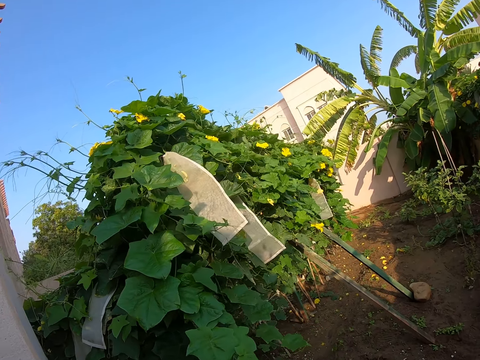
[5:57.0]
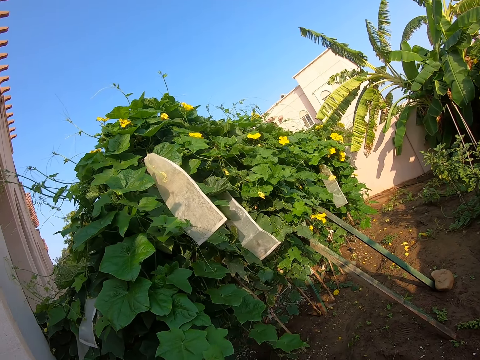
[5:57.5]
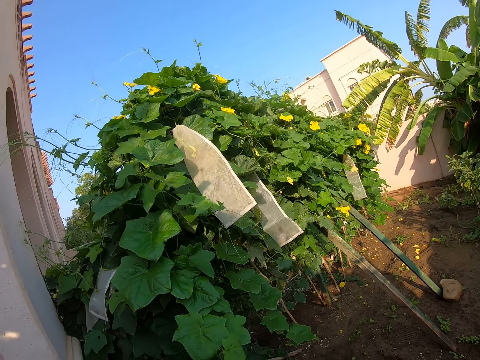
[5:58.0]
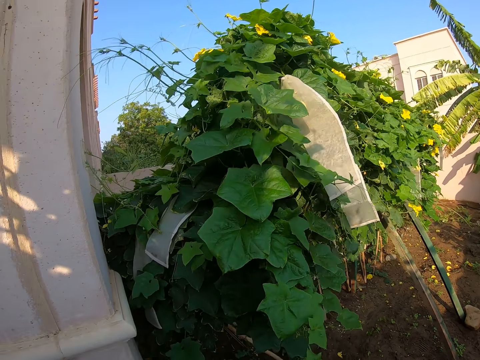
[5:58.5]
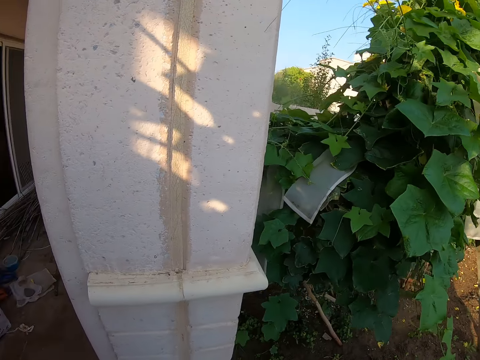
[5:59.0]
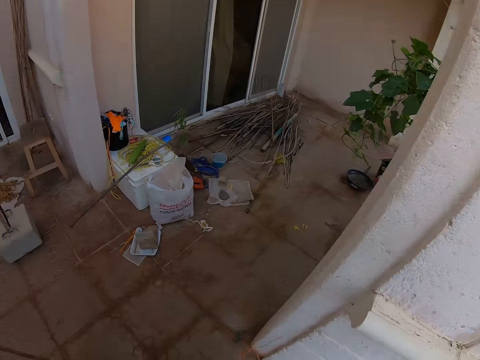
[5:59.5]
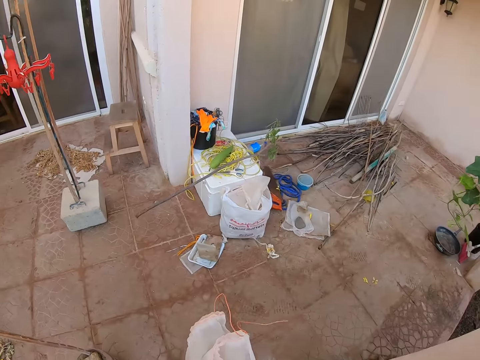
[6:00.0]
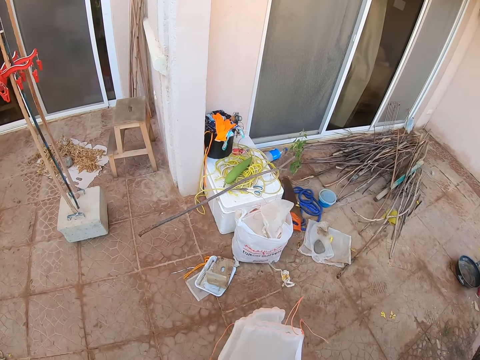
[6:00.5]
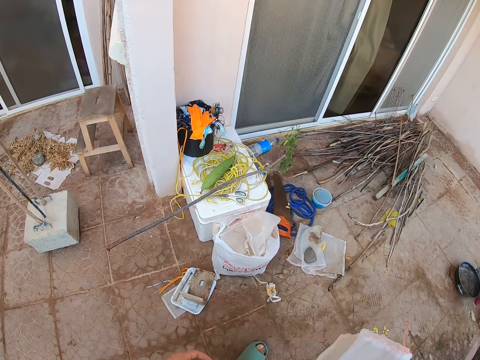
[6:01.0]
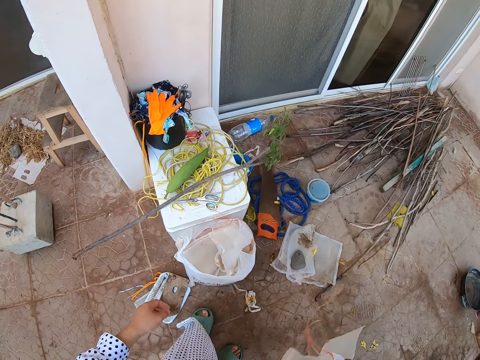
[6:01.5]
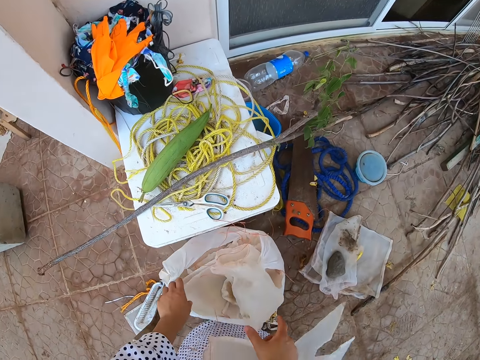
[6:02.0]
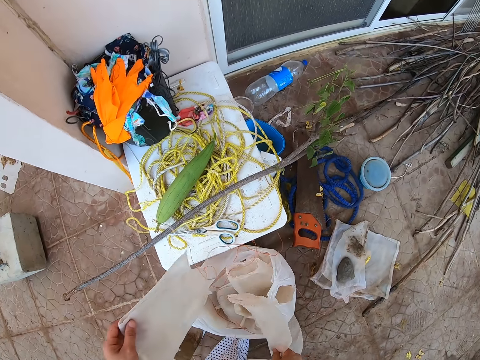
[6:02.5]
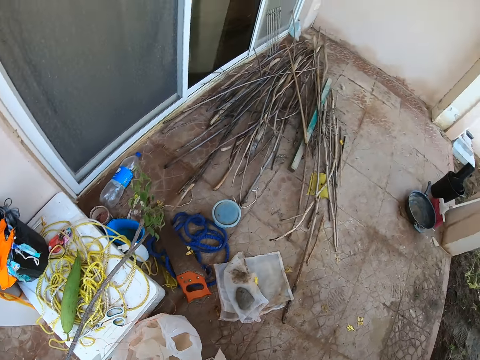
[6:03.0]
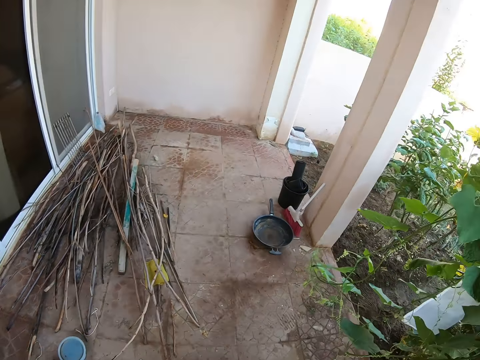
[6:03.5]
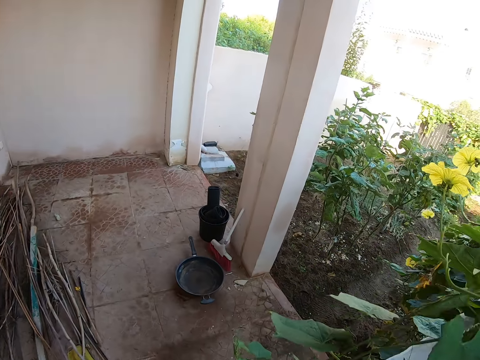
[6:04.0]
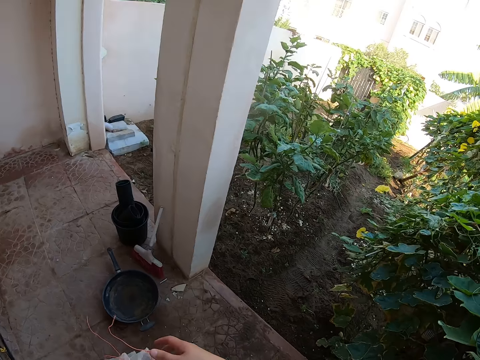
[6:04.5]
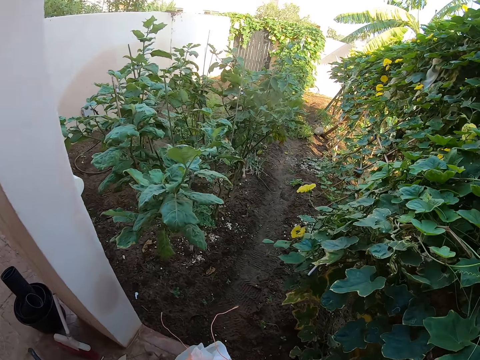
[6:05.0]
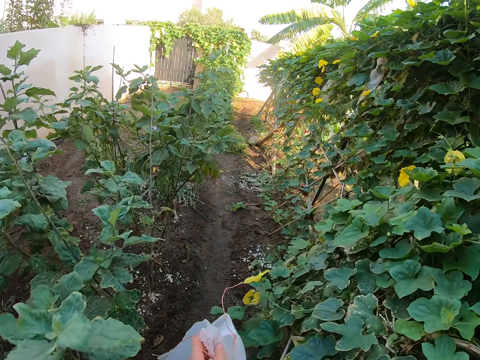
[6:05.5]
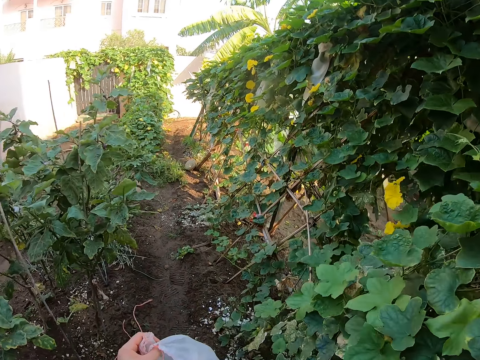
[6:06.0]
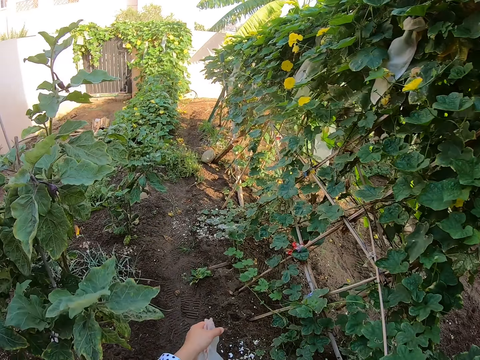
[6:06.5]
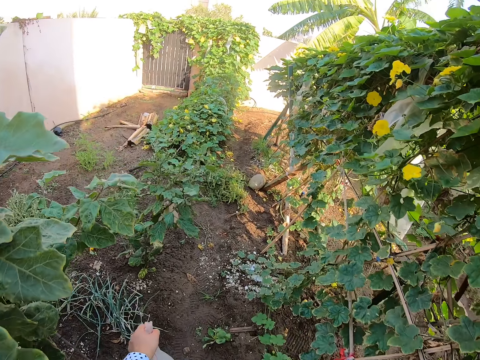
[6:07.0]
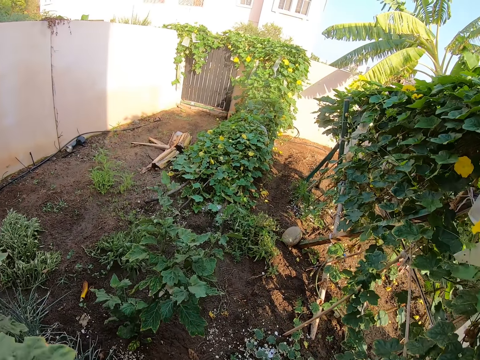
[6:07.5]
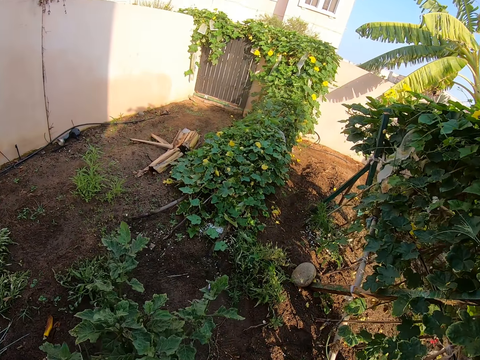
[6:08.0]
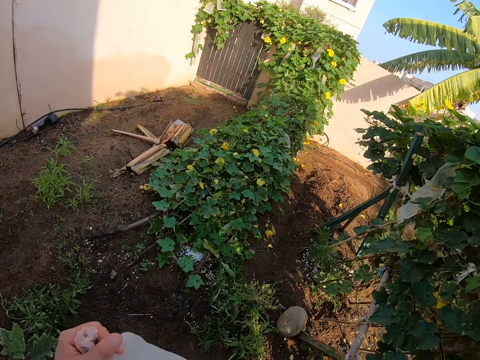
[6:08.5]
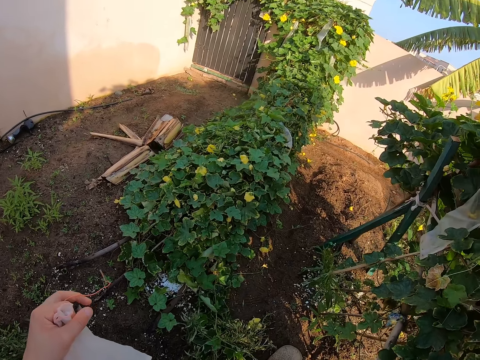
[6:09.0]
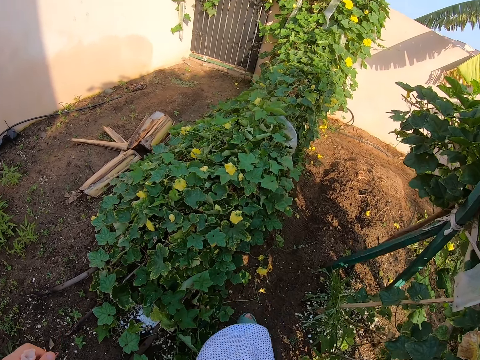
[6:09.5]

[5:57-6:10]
The camera wearer walks around the garden. They walk on the verandah. They take the nylon. They take the cover hoops. They walk around the garden.

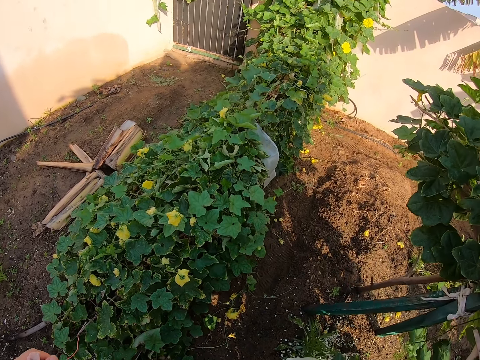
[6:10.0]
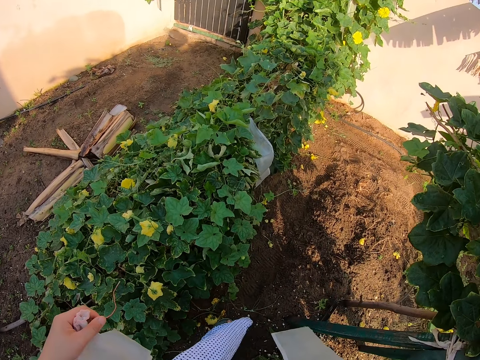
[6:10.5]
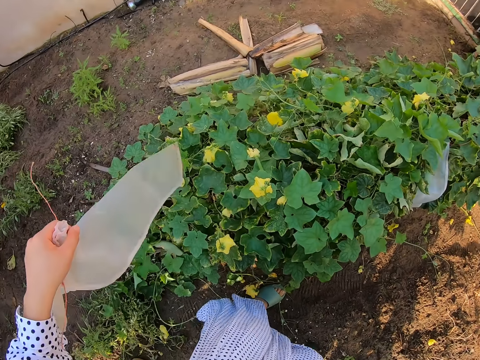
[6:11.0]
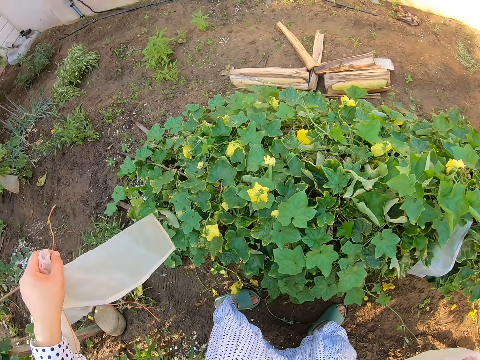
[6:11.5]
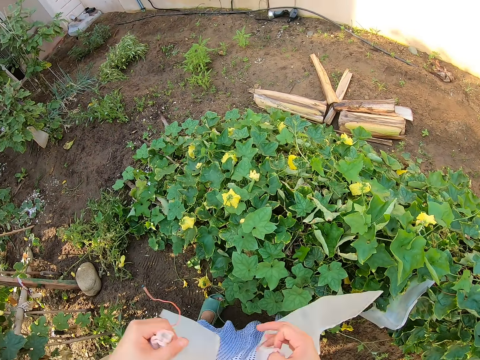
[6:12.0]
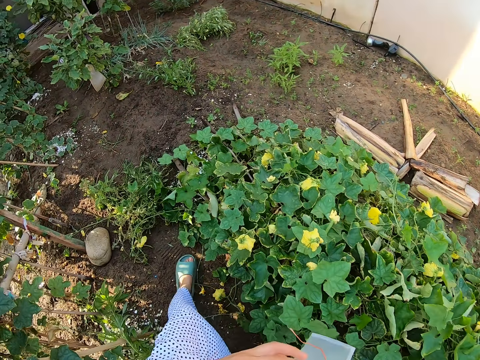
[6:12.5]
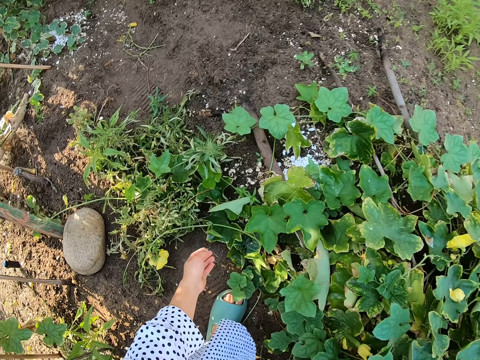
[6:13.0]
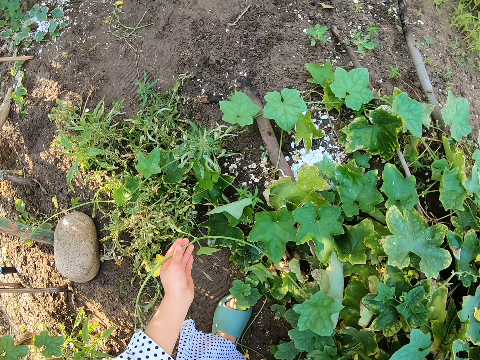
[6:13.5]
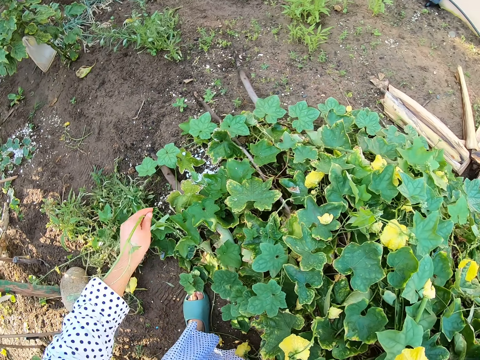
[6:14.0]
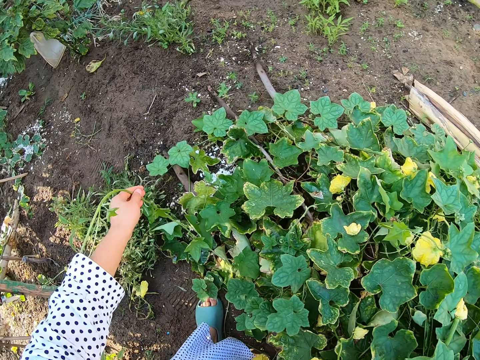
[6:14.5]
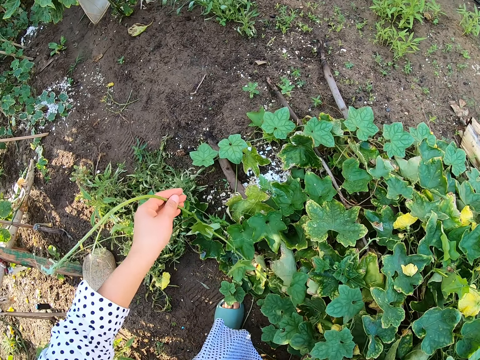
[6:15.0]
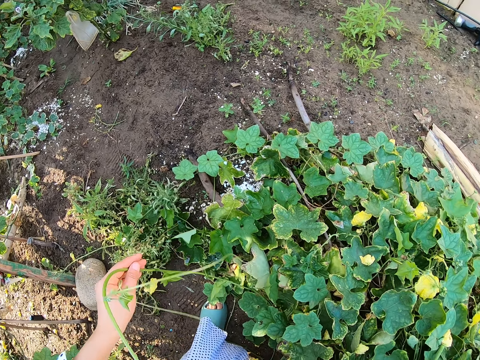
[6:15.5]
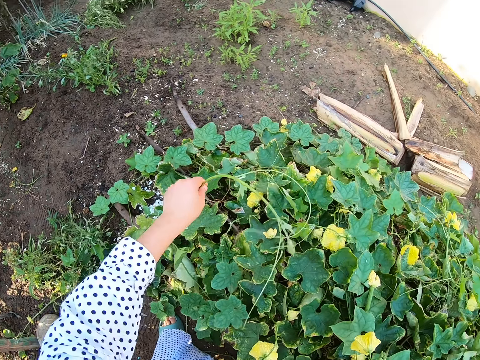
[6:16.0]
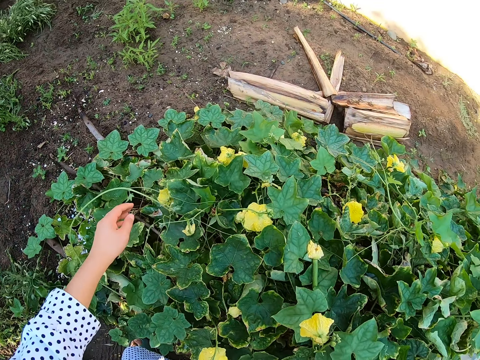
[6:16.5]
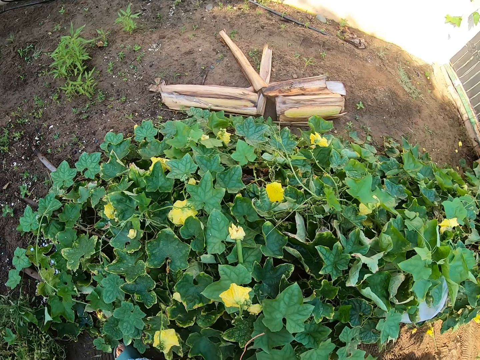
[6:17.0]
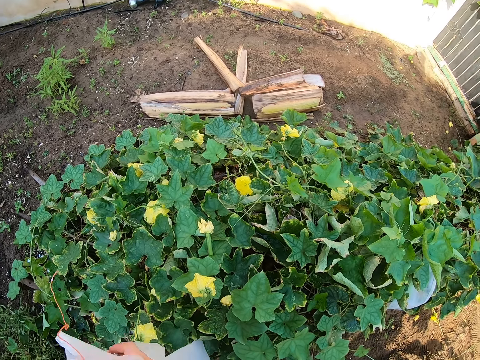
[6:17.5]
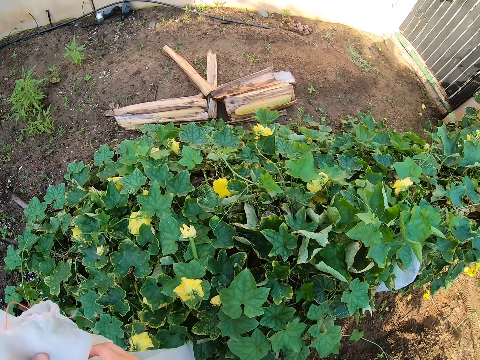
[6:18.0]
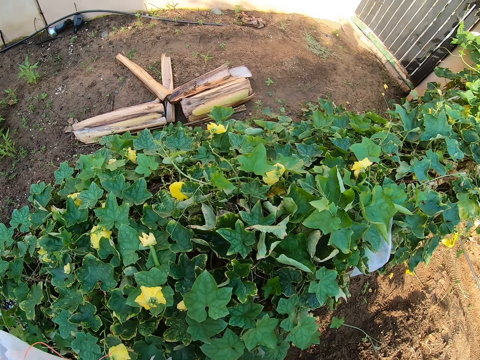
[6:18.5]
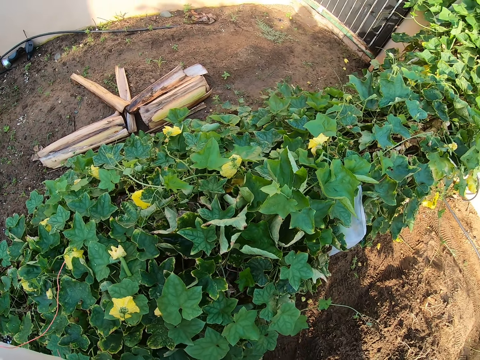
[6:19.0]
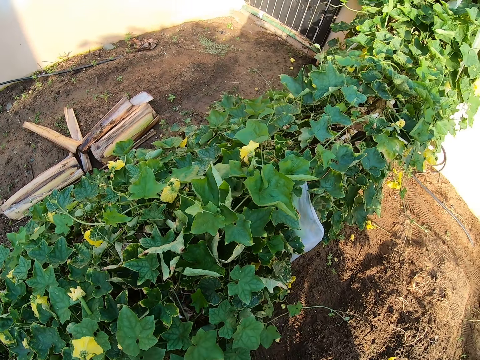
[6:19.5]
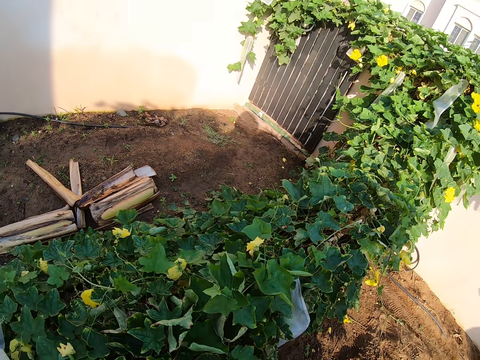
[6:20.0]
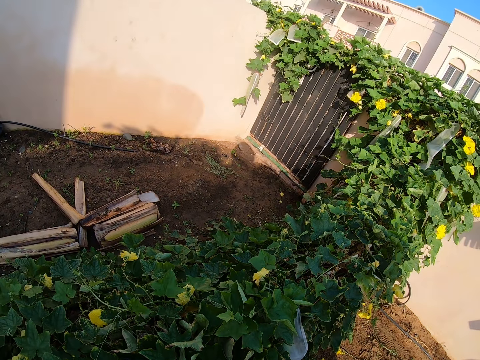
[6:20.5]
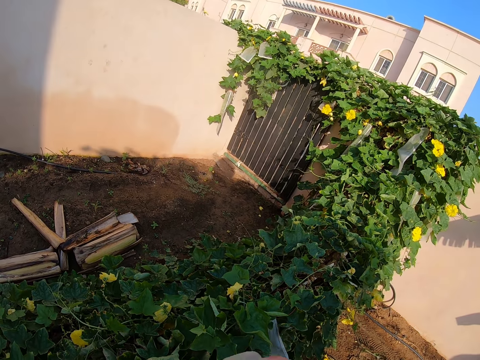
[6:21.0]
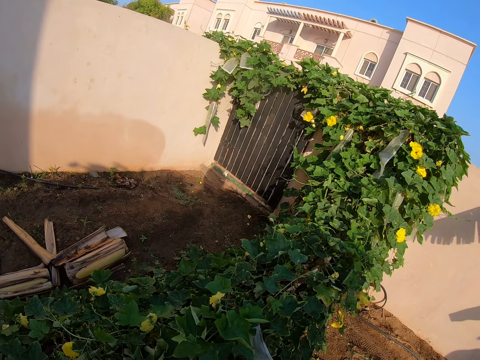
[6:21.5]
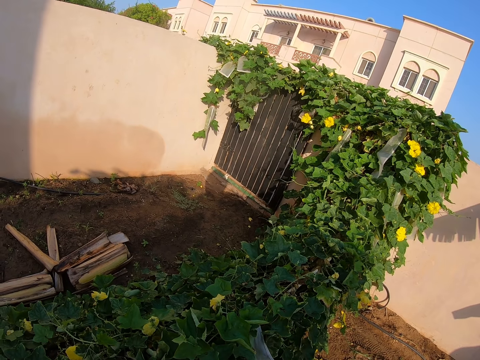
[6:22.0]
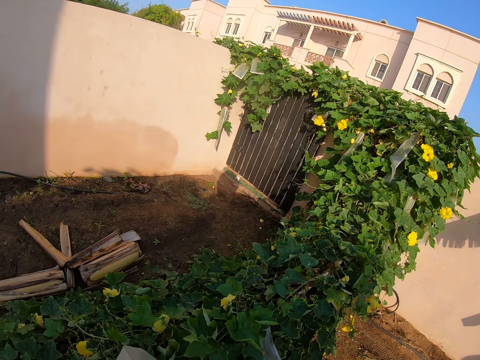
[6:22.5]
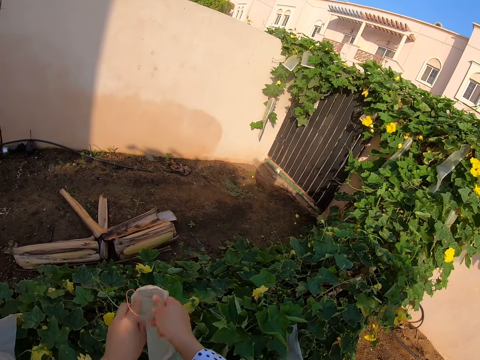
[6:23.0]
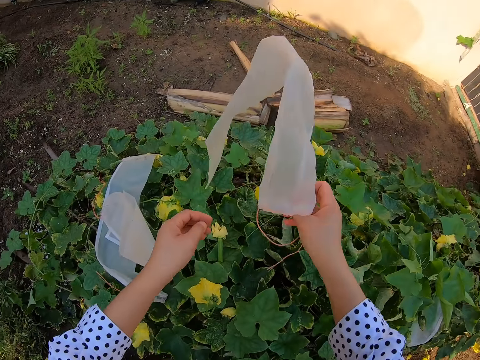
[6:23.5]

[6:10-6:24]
The camera wearer stands at a point. They hold a plant. They see the stem. They put the plant up the leaves. They look around.
